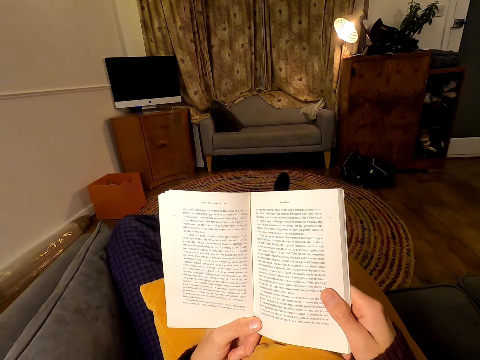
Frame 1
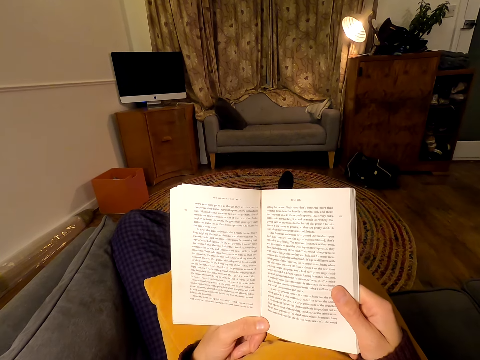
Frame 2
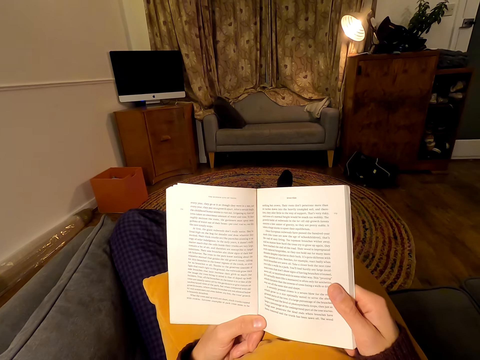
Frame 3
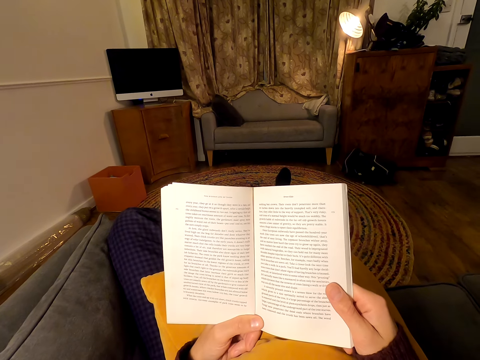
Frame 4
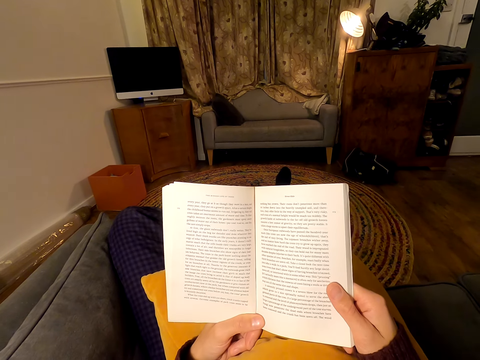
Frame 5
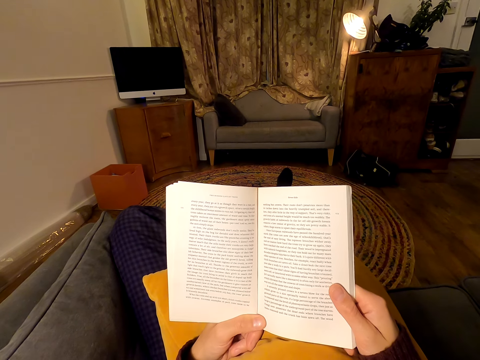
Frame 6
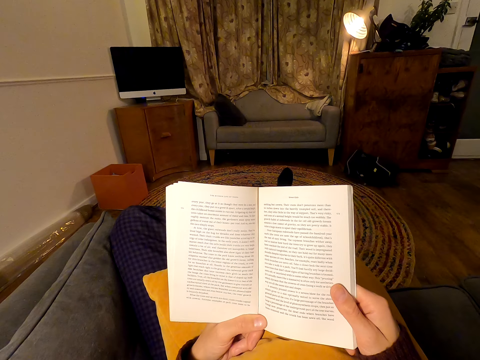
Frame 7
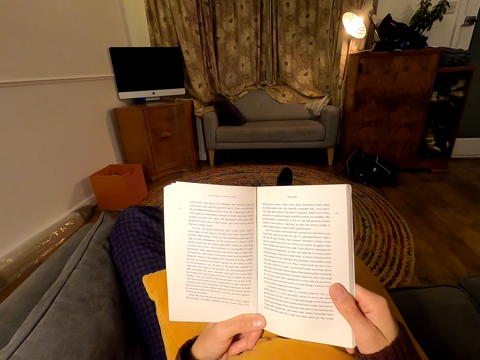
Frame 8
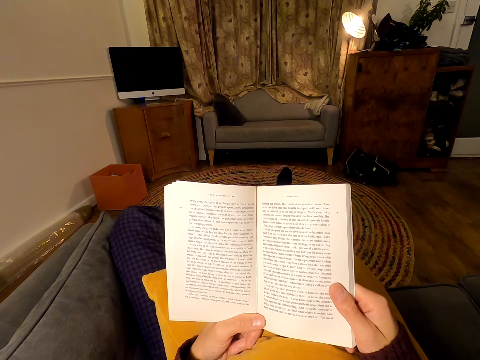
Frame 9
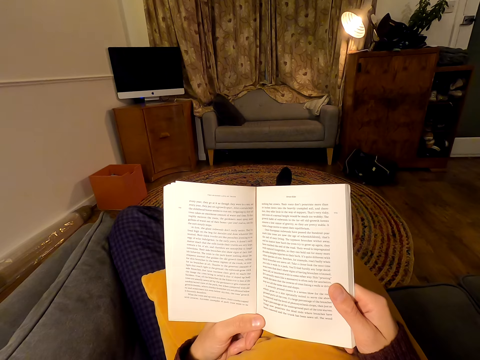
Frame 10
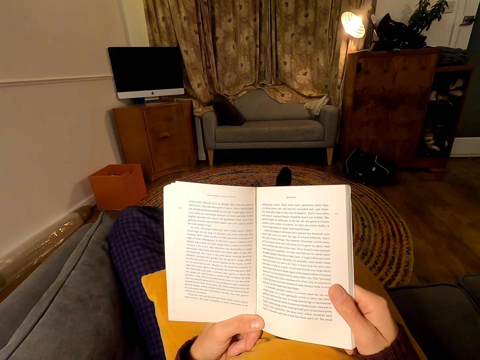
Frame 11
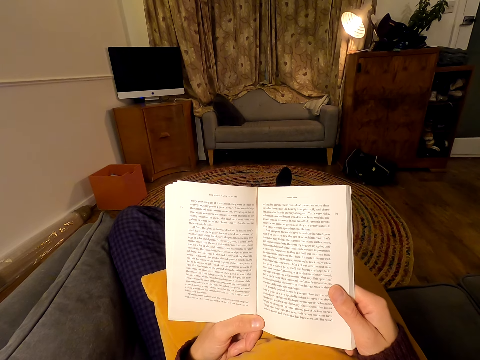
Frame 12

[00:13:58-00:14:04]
The camera wearer reads a book.

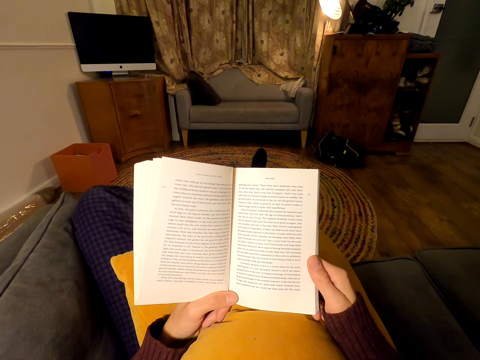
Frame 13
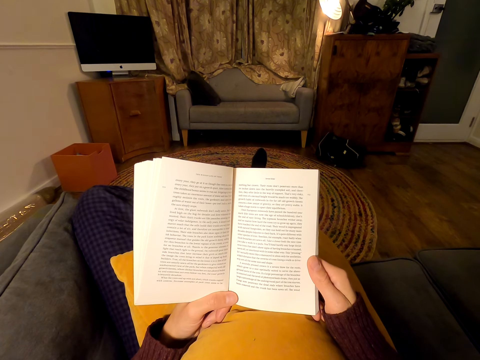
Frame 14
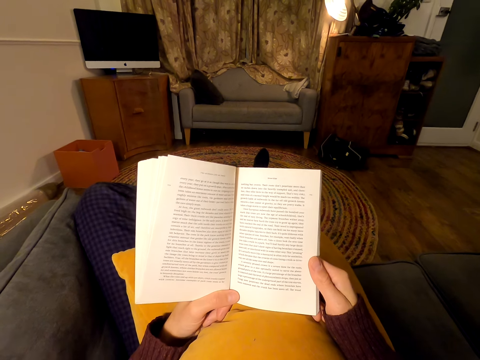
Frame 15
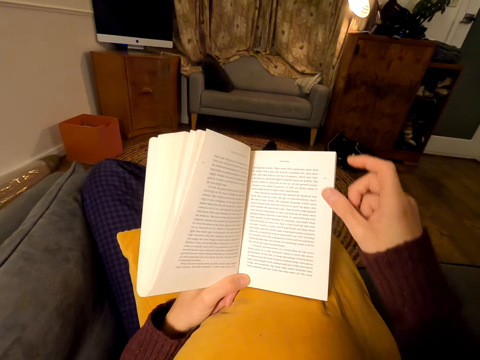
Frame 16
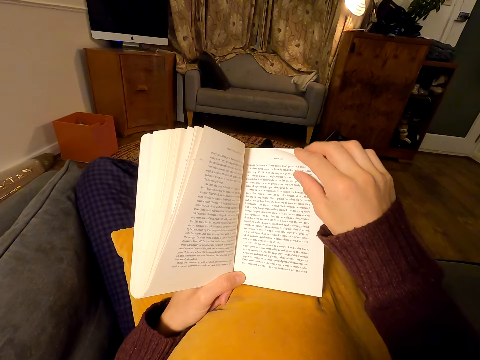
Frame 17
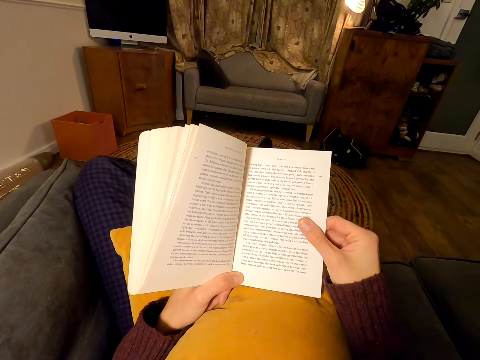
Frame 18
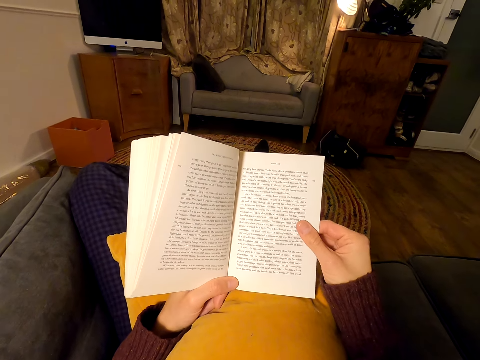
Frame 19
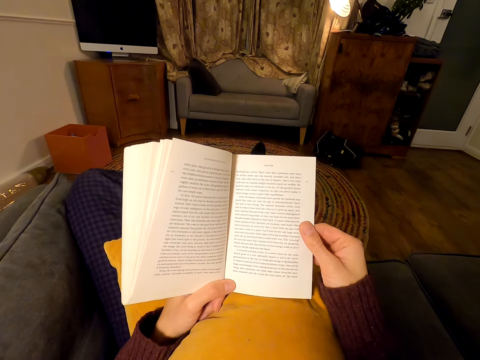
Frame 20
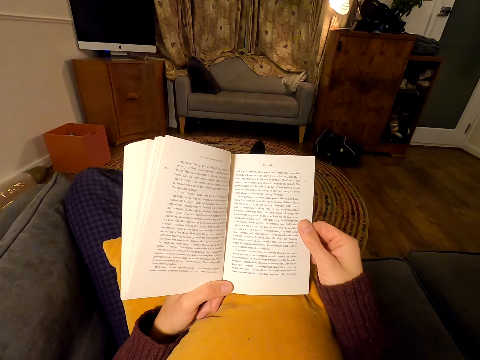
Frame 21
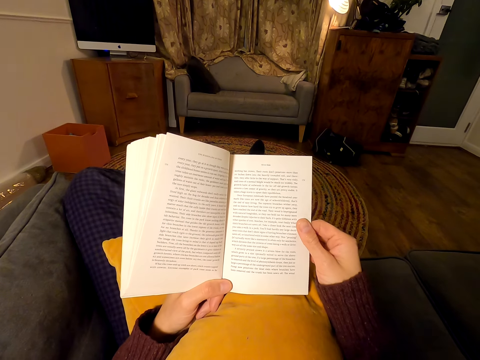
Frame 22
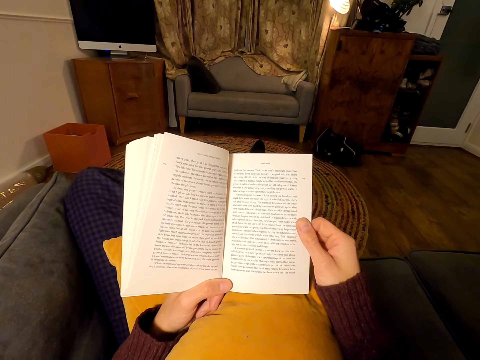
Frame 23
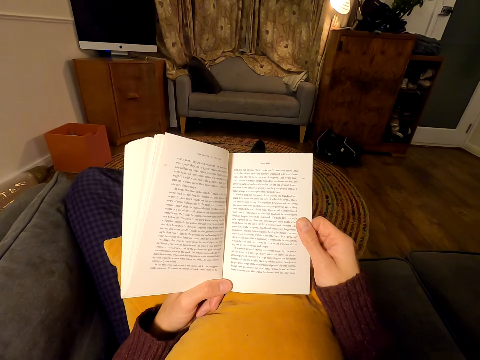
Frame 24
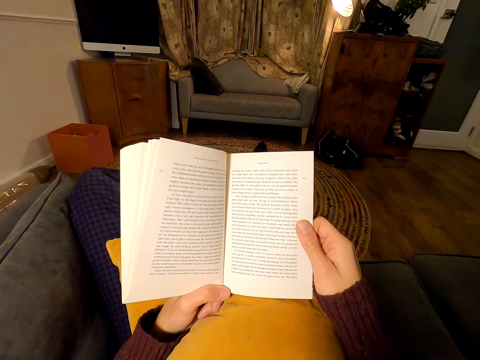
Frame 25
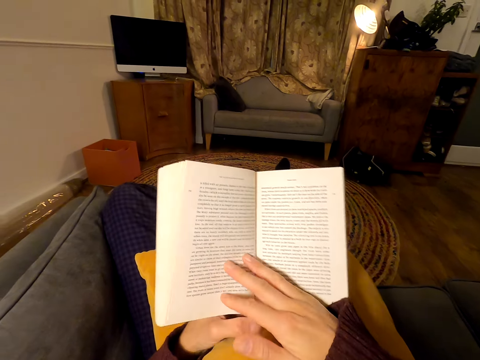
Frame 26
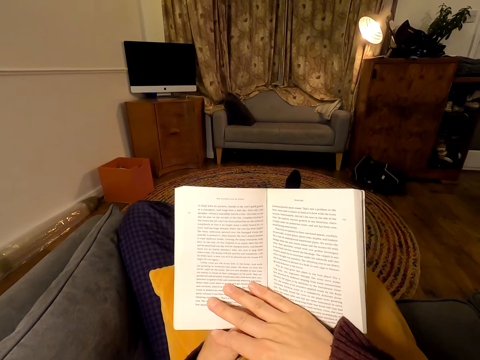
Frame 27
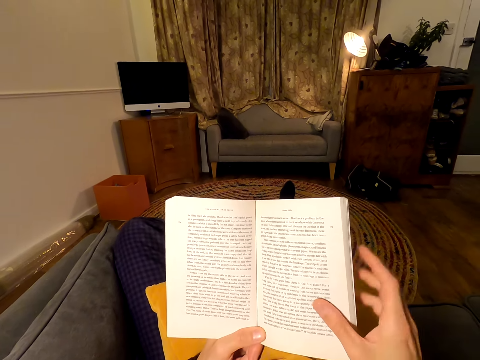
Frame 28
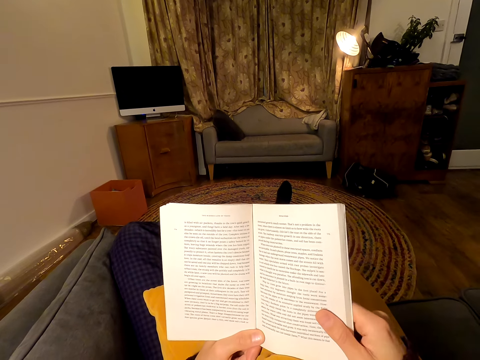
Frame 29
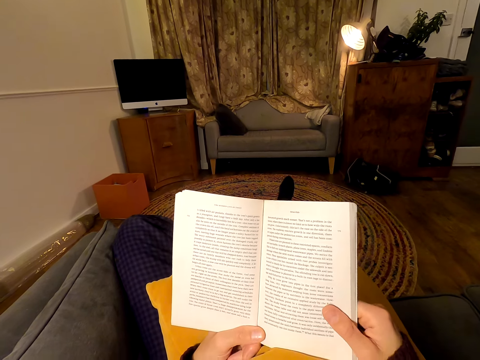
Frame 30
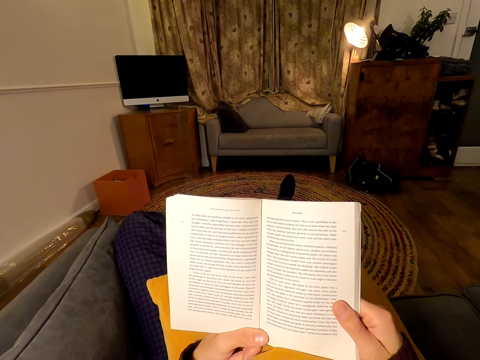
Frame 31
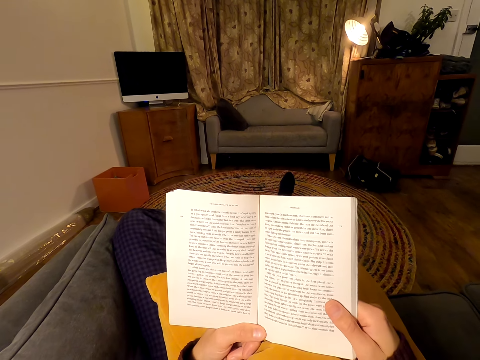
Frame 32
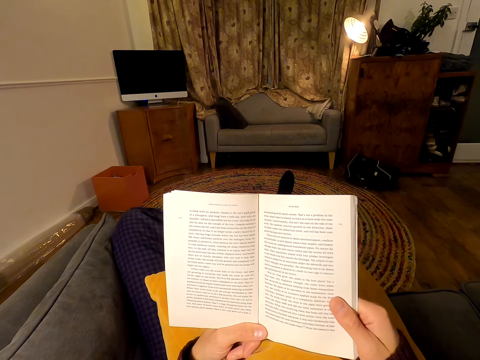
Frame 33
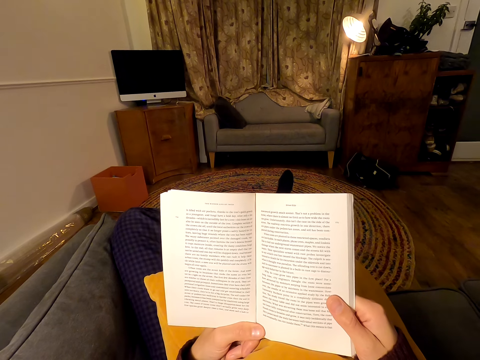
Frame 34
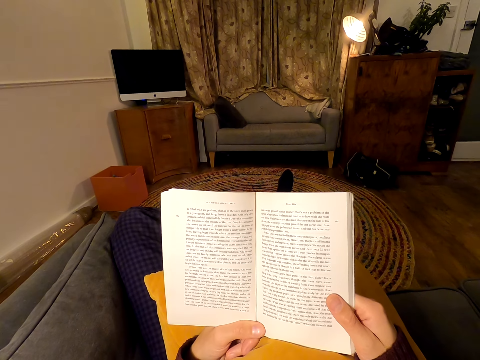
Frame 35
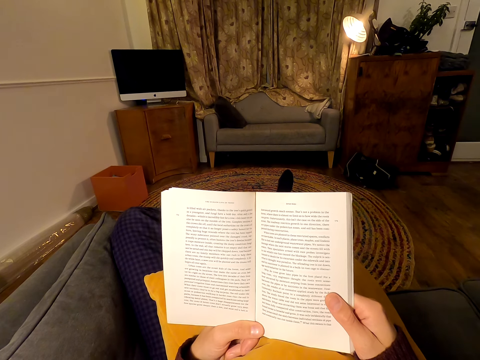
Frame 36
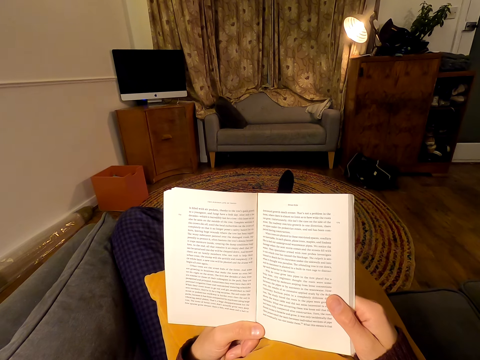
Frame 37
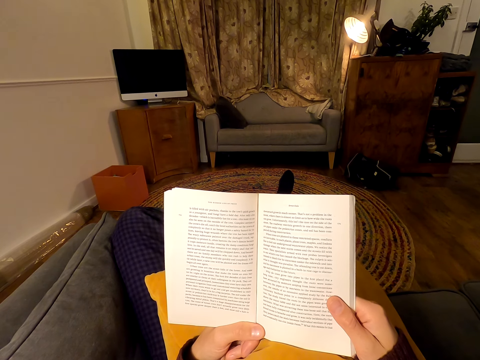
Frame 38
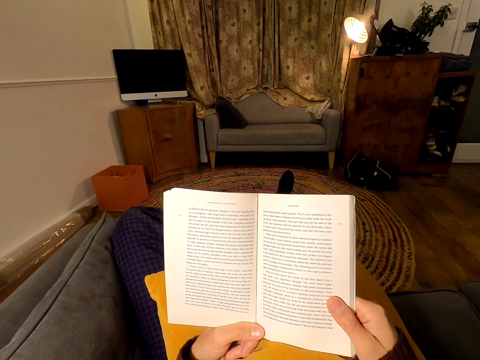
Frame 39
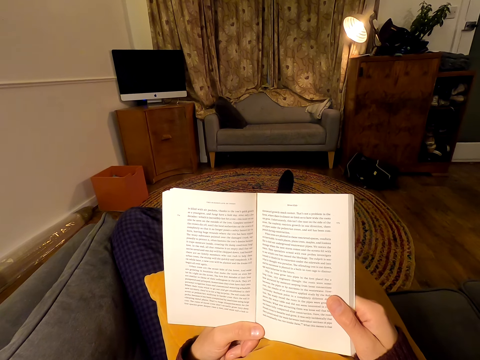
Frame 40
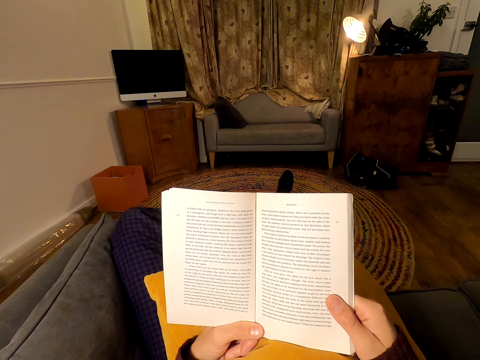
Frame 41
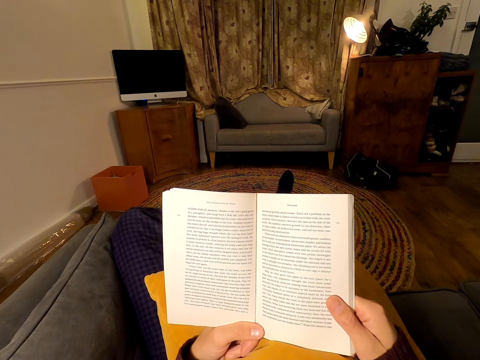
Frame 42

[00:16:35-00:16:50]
The camera wearer opens a page on the book. They hold the page on the book. They flip to another page. They read the book.

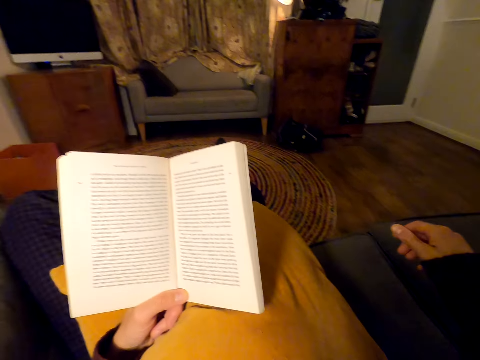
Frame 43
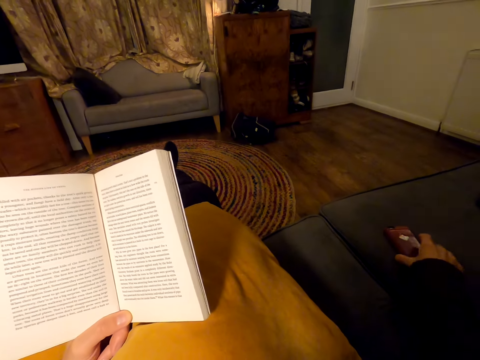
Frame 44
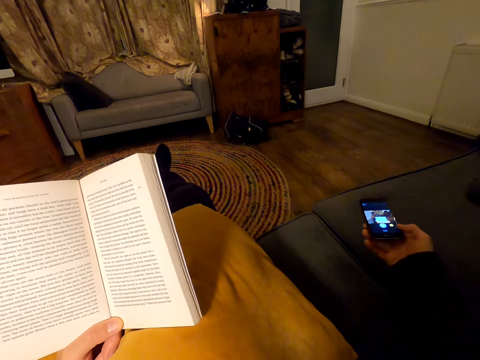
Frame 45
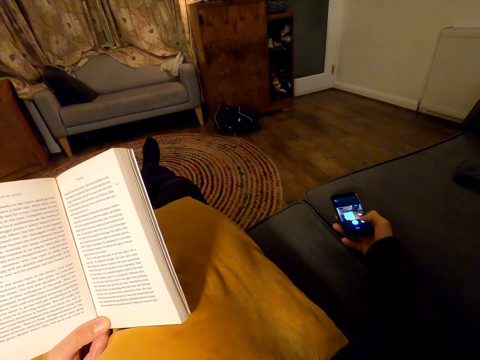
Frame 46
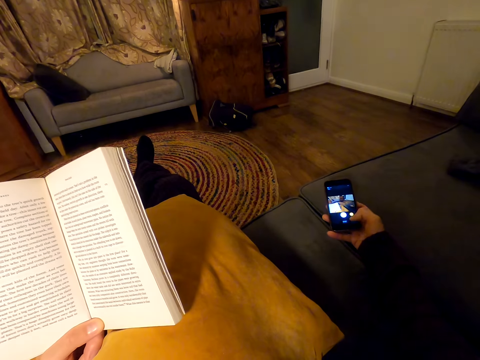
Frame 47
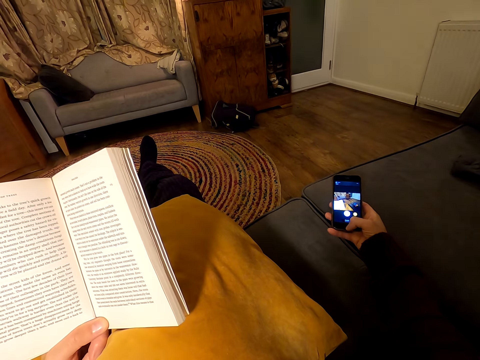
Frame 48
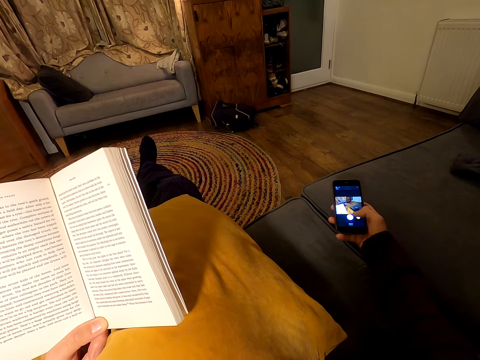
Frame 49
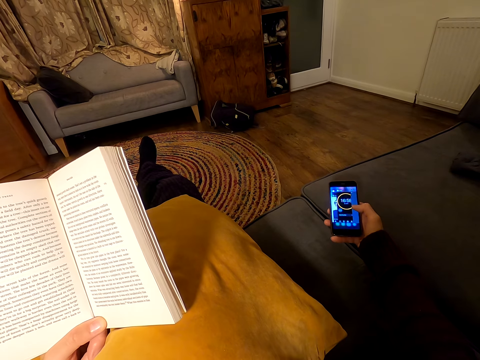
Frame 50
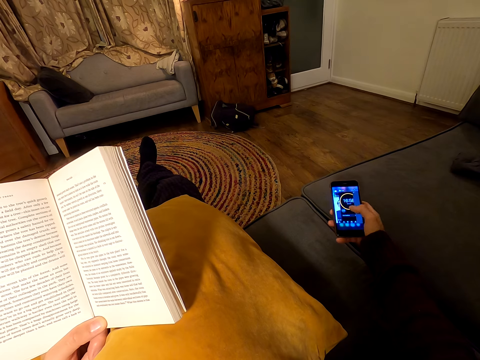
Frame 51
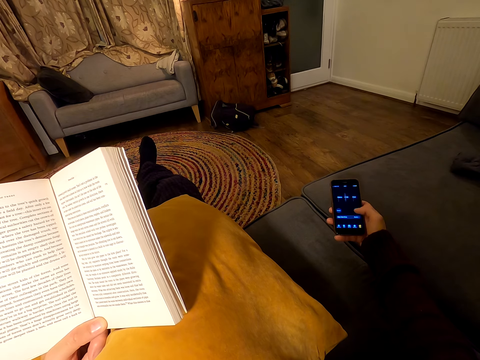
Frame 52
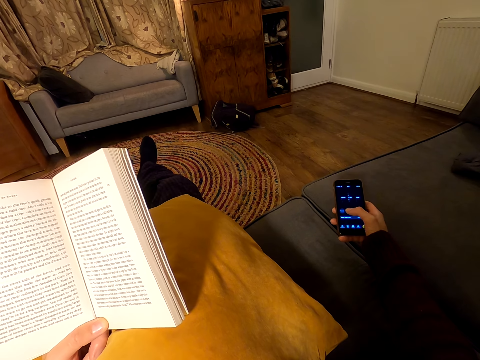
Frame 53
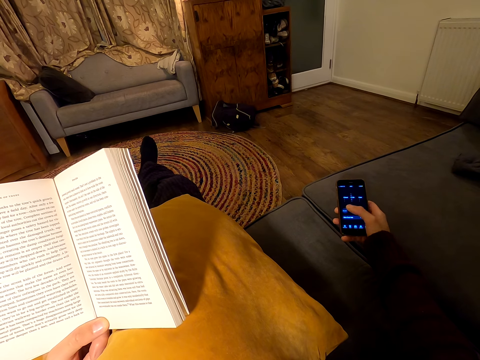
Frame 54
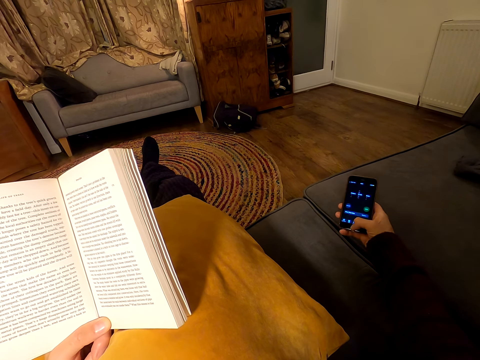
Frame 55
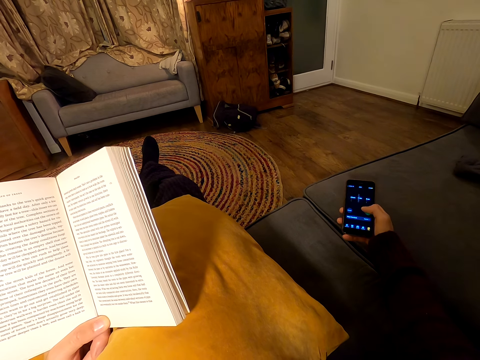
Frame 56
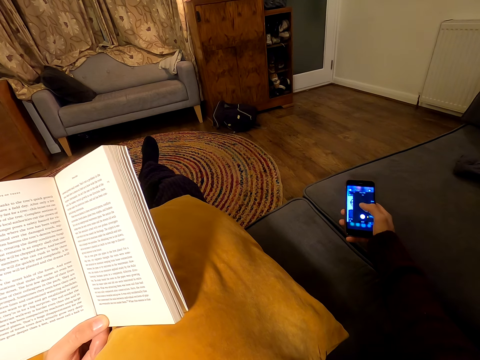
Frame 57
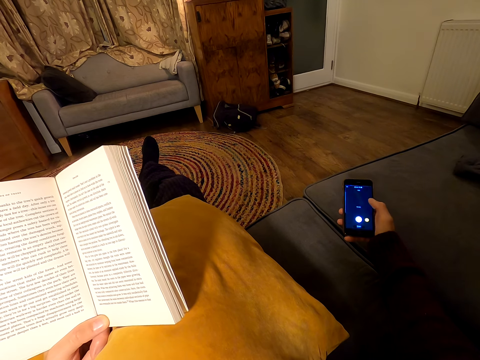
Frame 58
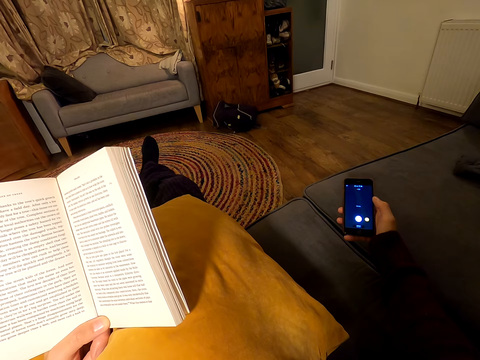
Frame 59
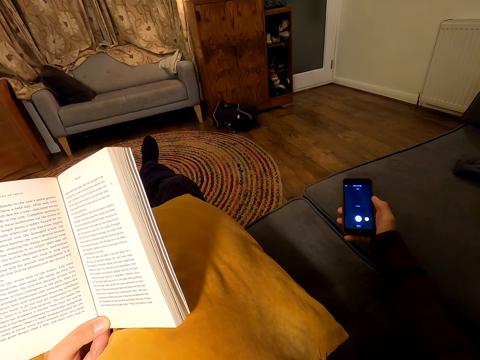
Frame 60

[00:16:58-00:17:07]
The camera wearer picks up a phone from the seat. They swipe the phone. They scroll the phone.
